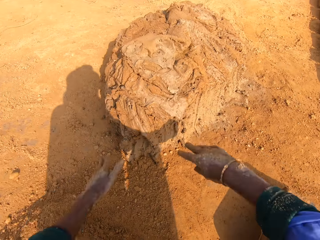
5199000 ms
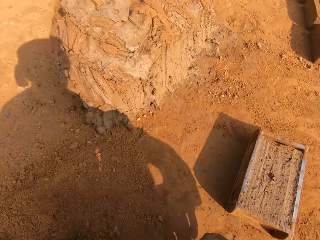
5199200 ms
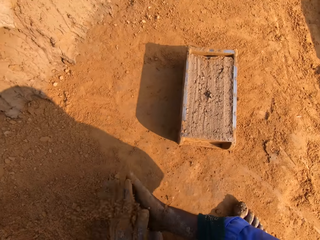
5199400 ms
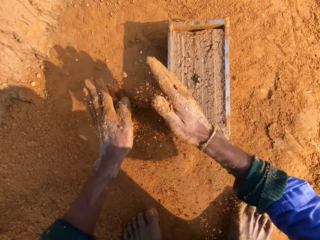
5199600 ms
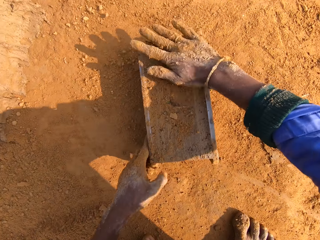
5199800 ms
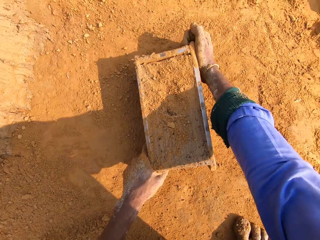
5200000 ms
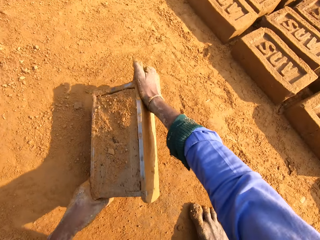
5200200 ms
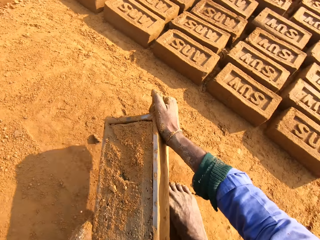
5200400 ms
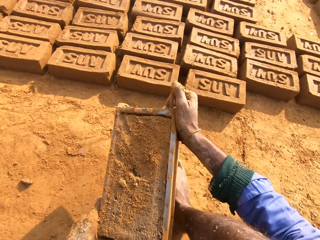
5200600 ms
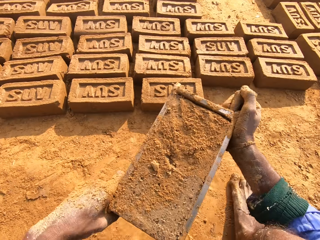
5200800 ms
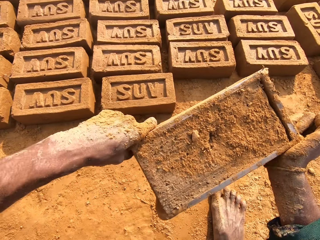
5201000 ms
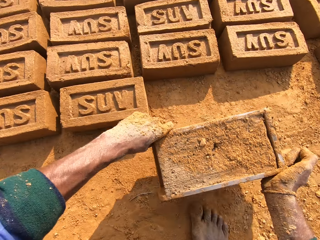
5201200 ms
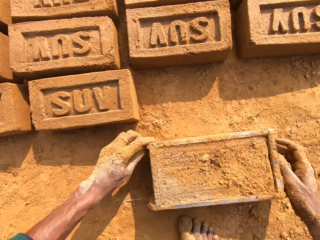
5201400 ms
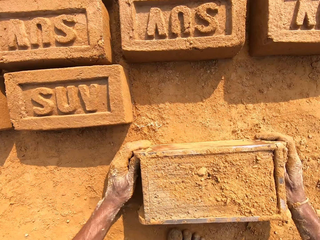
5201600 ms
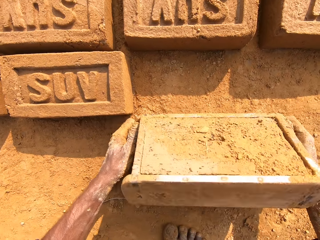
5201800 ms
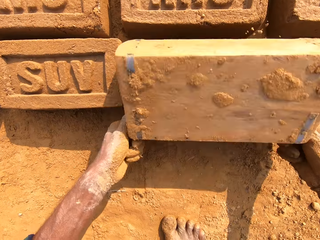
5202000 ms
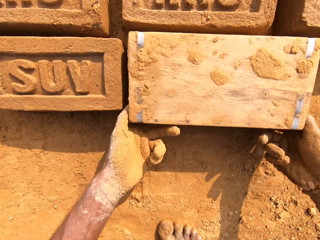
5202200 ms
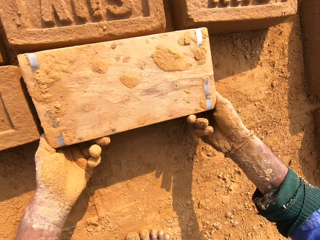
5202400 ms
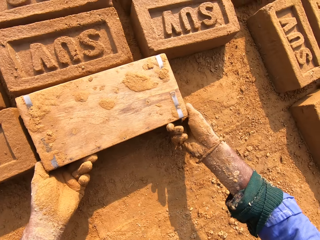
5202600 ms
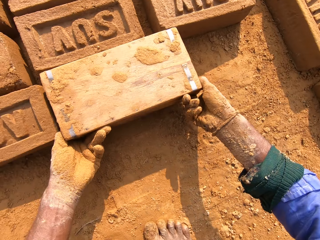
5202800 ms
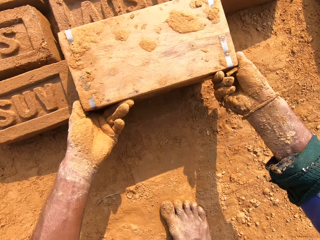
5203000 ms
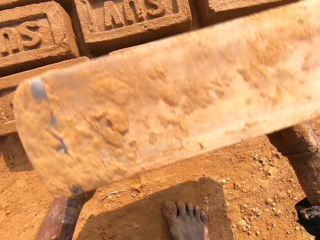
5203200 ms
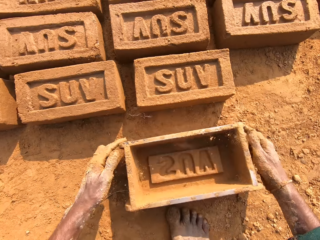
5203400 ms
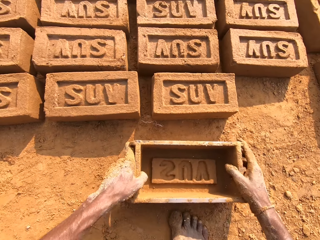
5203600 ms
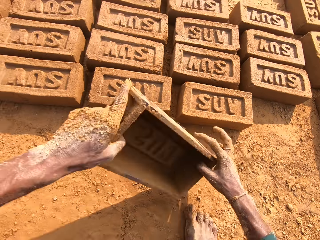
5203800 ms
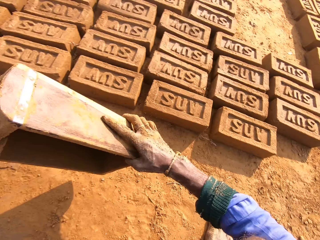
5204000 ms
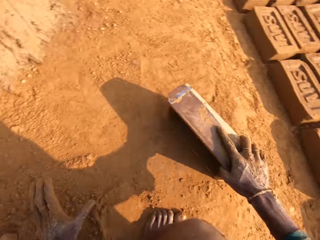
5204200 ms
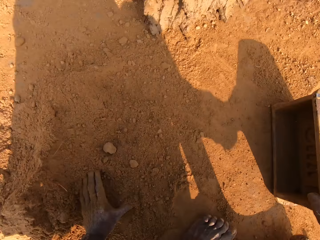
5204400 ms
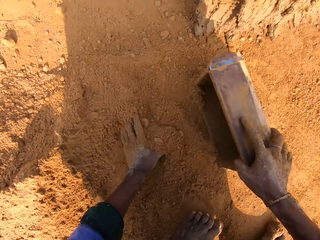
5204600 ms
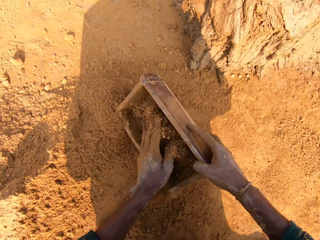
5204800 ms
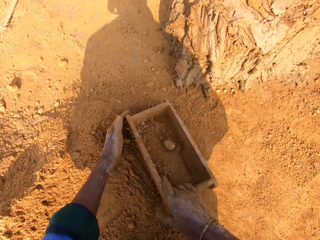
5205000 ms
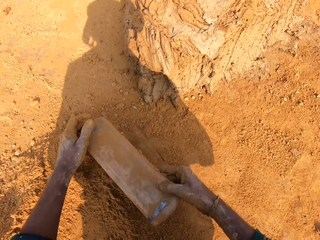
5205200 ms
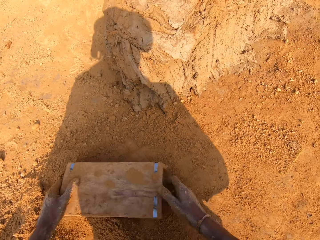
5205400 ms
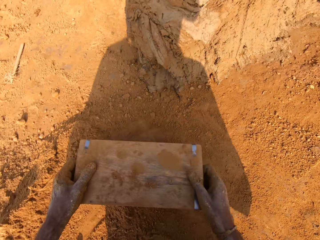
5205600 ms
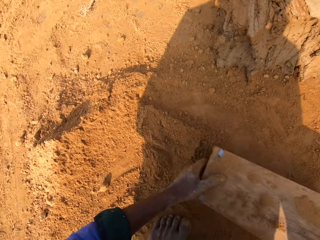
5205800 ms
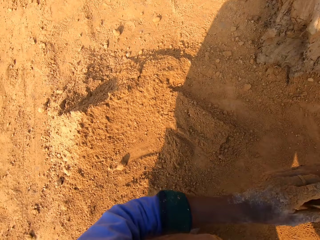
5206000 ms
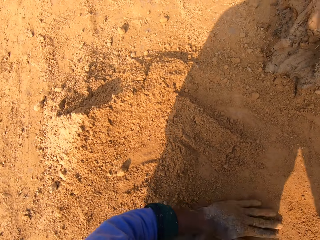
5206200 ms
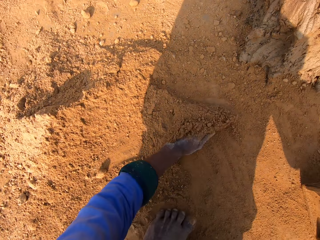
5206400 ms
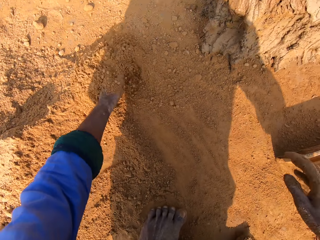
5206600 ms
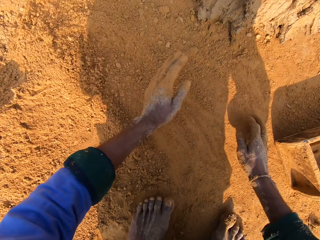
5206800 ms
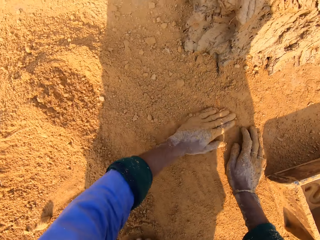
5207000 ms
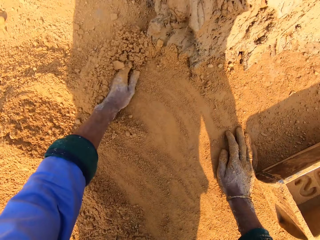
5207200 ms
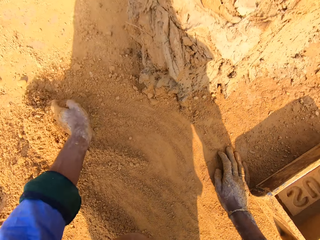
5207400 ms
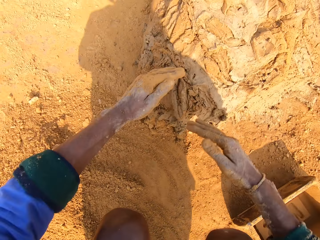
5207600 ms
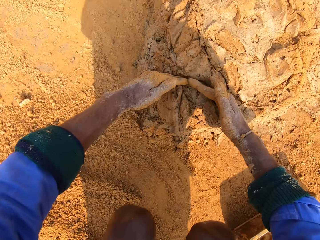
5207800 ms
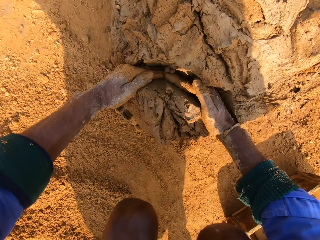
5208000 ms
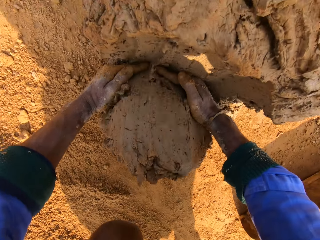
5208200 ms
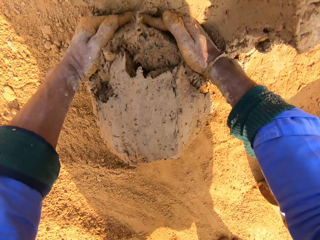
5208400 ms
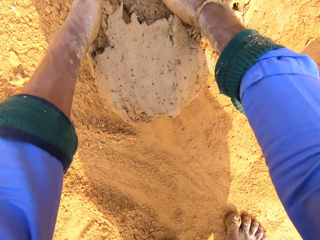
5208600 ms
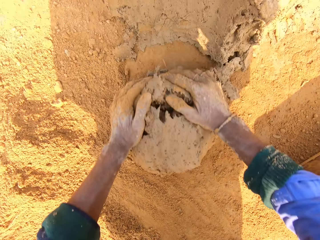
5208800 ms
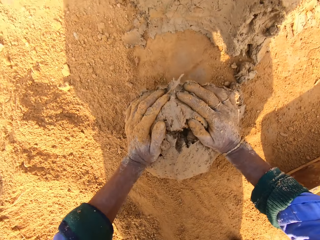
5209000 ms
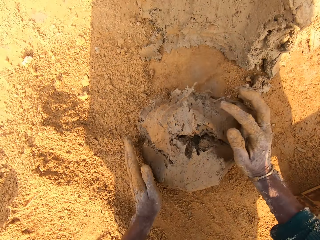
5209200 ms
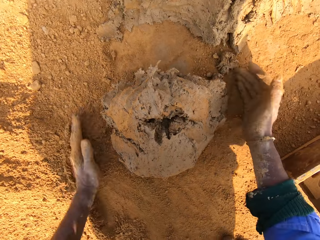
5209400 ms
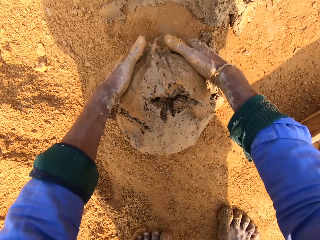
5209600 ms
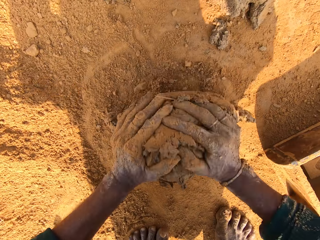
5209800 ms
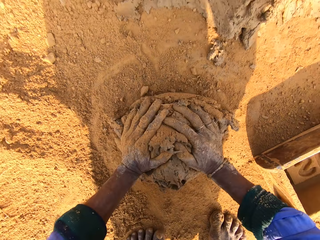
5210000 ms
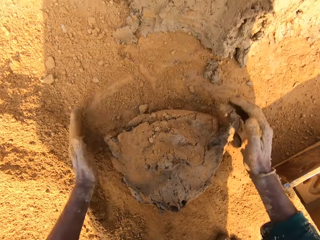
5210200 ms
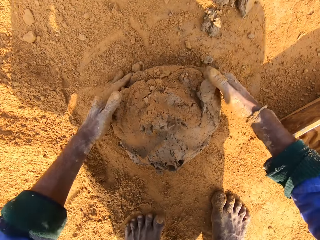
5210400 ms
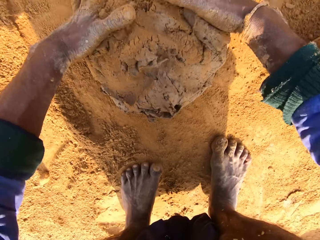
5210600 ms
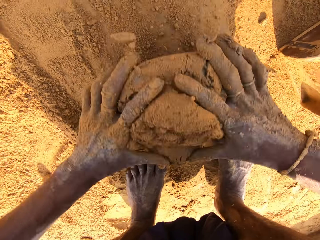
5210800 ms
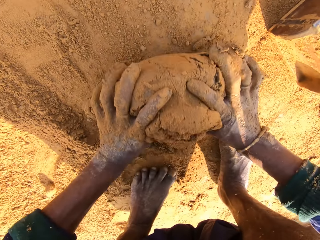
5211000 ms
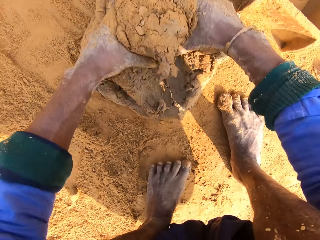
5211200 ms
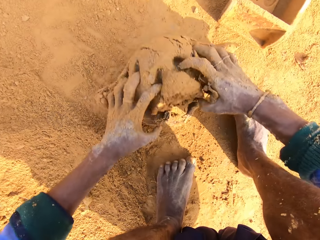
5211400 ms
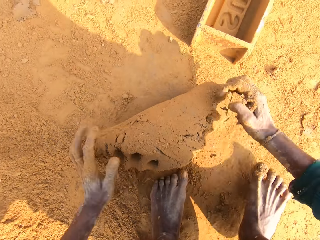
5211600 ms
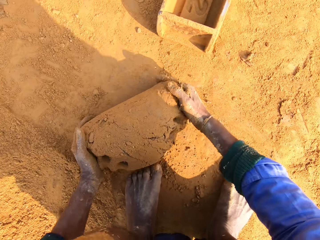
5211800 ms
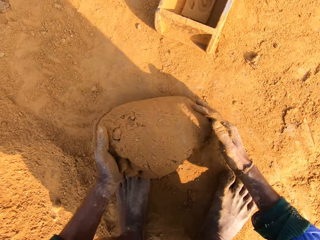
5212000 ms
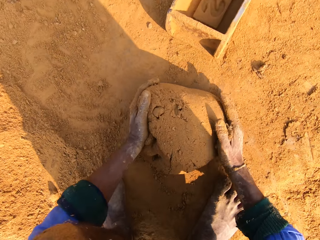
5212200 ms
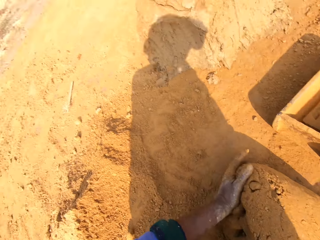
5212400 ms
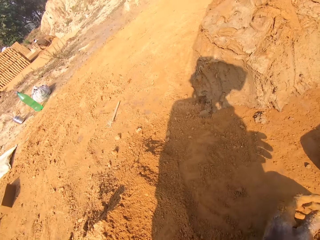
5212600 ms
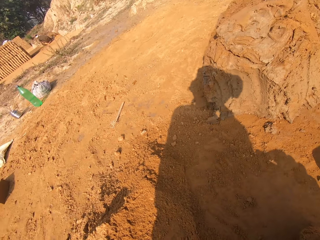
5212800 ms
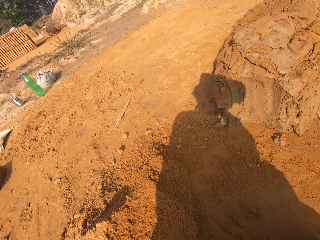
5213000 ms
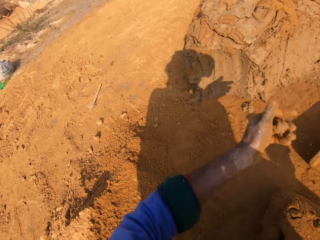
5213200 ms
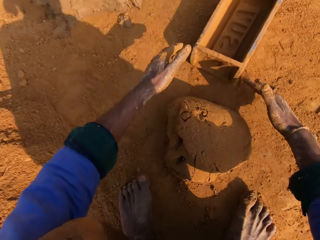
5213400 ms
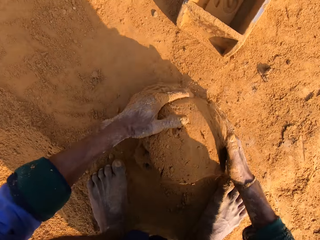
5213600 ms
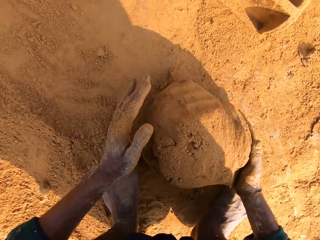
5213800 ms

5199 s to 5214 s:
The camera wearer throws the excess clay to the pile. They pour soil on the brick mold. They pick up the brick mold. They put the brick mold down. They put the brick down. They dry the brick mold with soil. They pick a handful of clay. They cut the mud with hands. They roll the handful of clay in the soil.

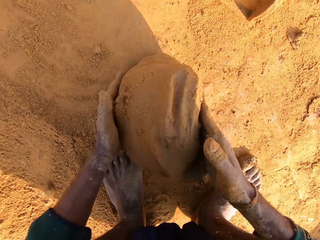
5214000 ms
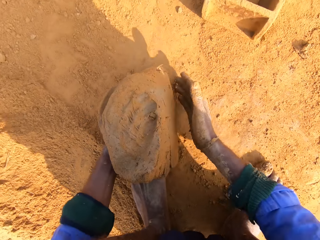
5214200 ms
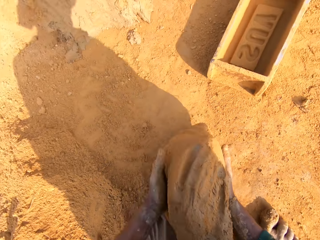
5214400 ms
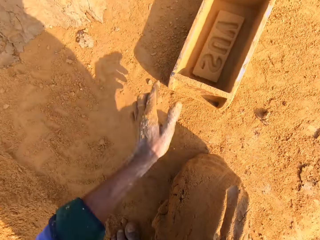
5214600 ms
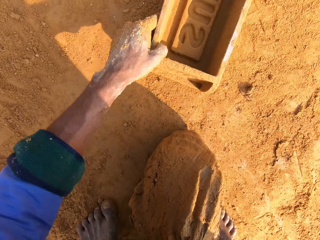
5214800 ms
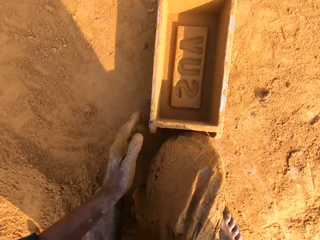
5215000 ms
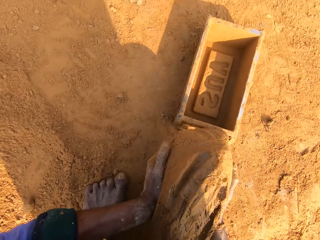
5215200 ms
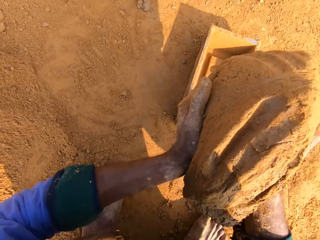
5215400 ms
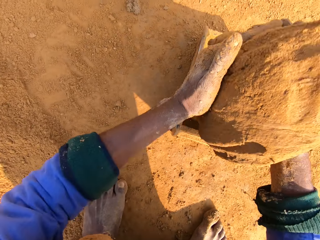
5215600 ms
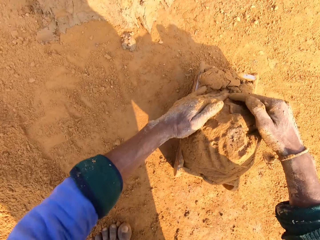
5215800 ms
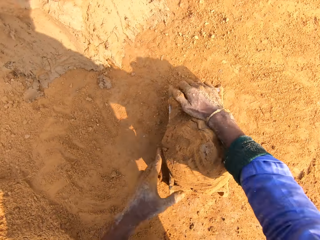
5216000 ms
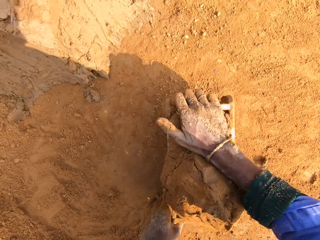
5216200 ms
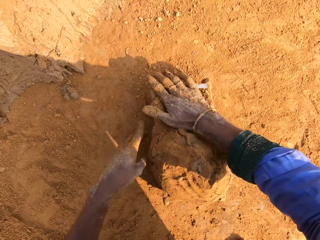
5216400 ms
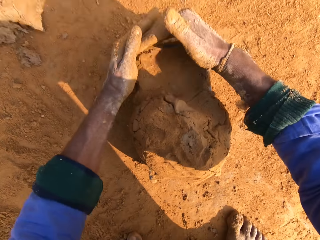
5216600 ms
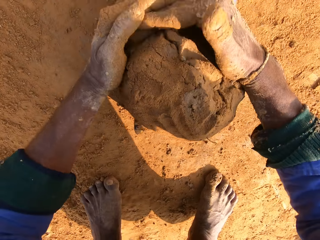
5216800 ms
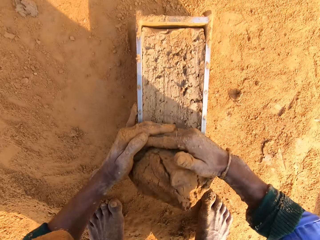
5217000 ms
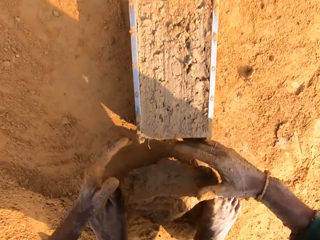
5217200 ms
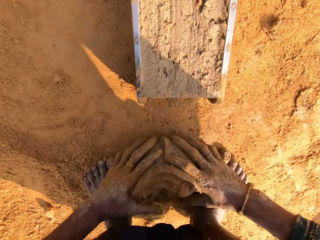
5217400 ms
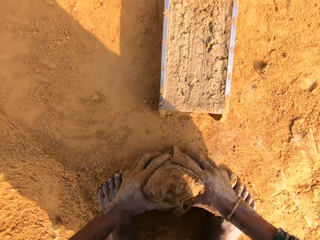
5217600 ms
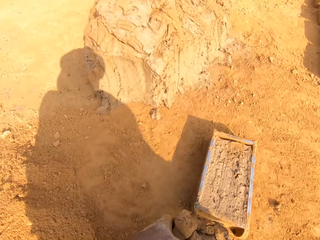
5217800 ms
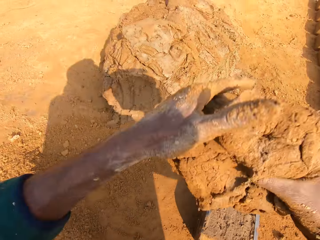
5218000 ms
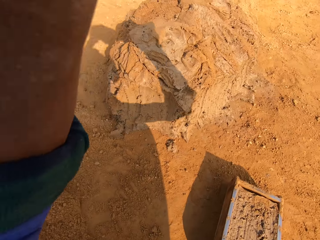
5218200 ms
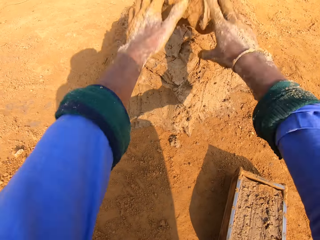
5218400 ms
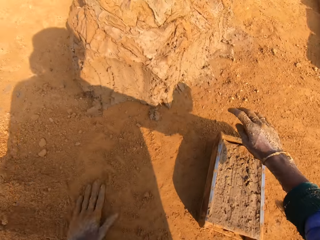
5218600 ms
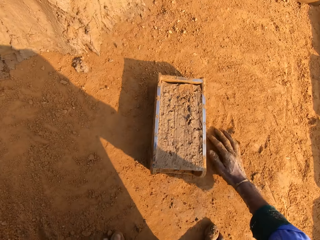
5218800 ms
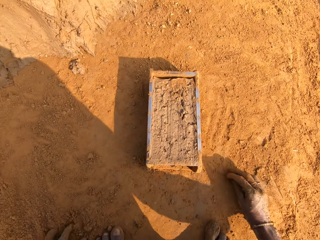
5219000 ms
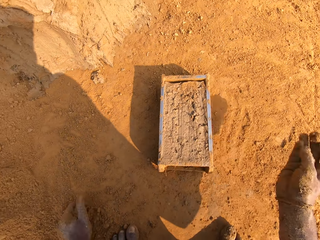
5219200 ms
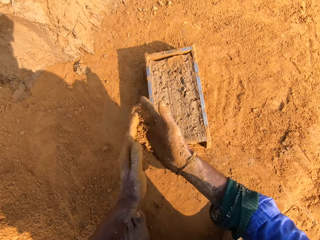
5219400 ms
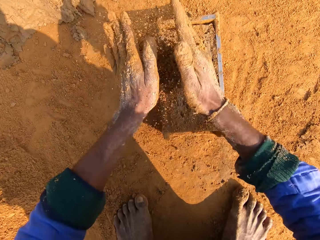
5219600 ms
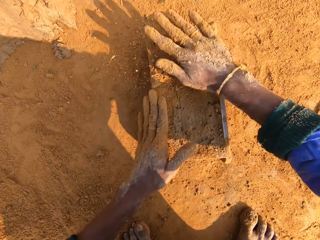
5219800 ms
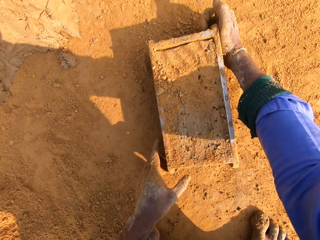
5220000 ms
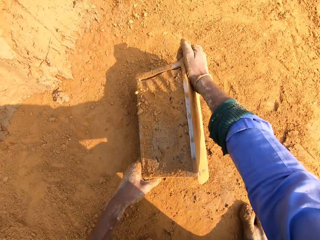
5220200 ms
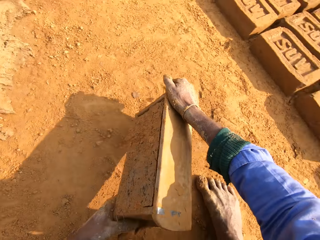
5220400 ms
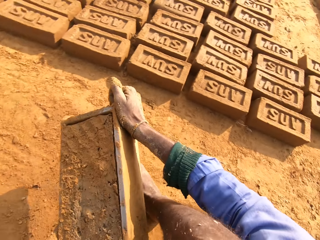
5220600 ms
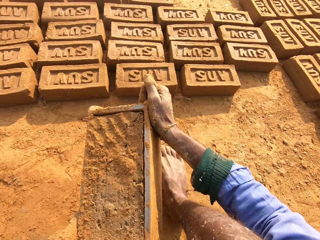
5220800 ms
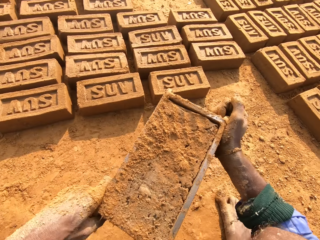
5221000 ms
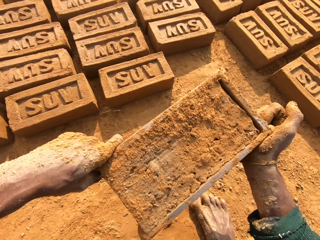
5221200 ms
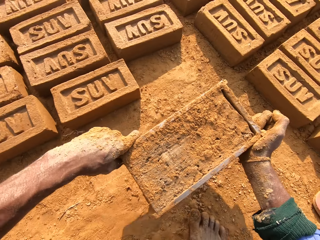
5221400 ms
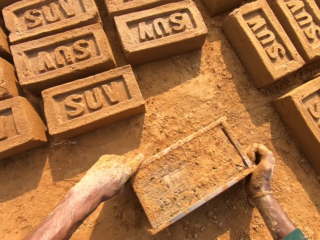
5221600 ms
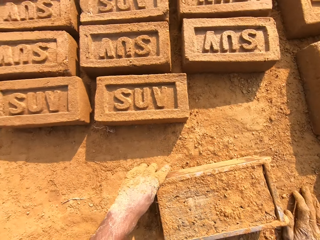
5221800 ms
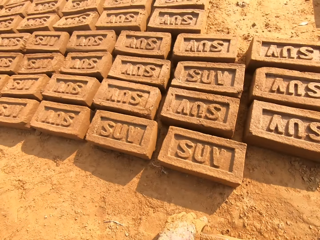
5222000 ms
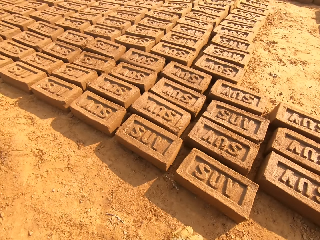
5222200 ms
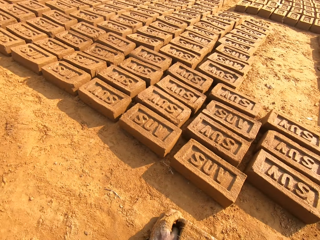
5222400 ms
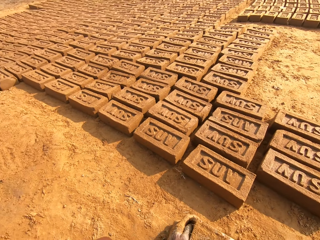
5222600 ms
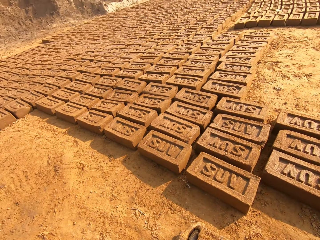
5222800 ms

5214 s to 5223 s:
The camera wearer puts a handful of clay in the brick mold. They remove the excess clay from the brick mold. They throw the excess clay to the pile. They pour soil on the brick mold. They pick up the brick mold. They put the brick mold down.
